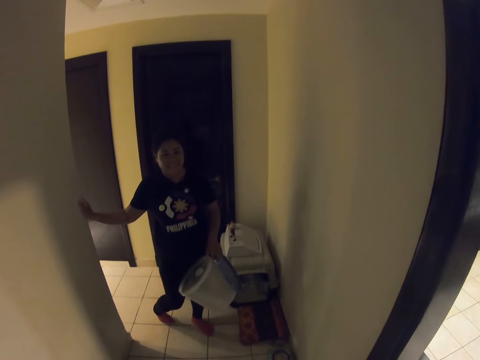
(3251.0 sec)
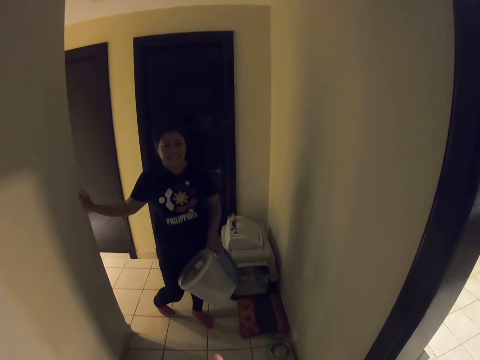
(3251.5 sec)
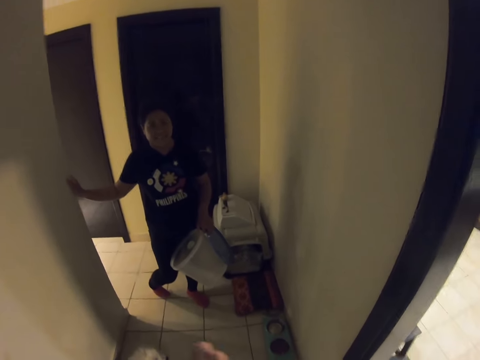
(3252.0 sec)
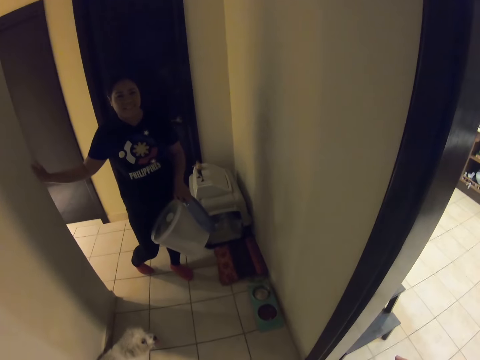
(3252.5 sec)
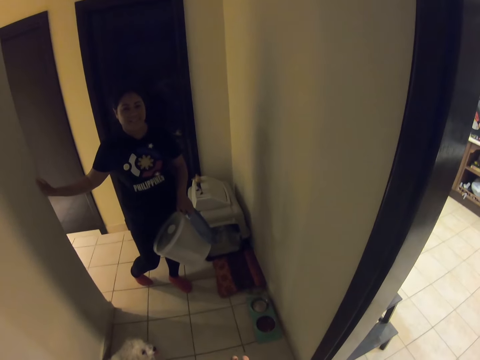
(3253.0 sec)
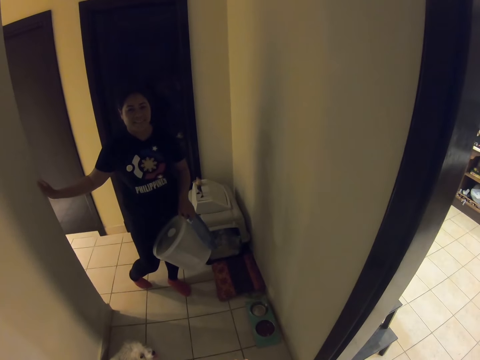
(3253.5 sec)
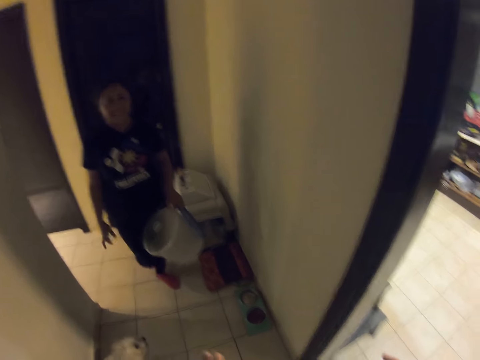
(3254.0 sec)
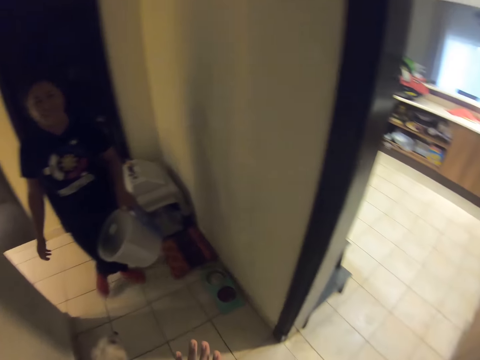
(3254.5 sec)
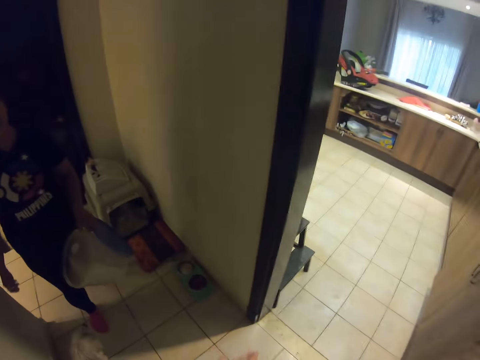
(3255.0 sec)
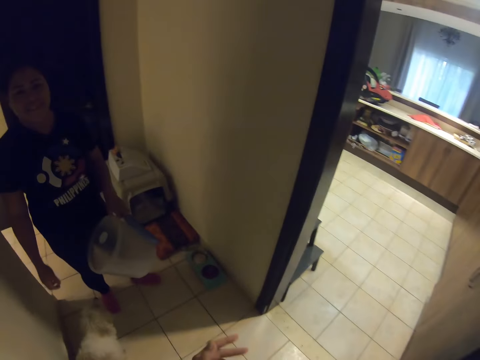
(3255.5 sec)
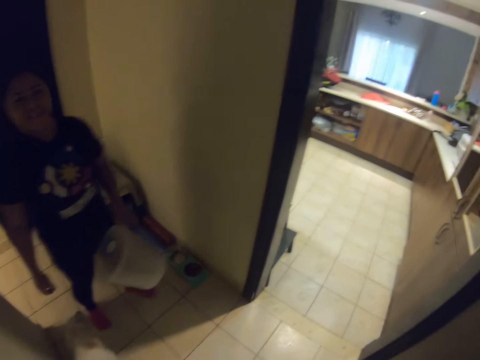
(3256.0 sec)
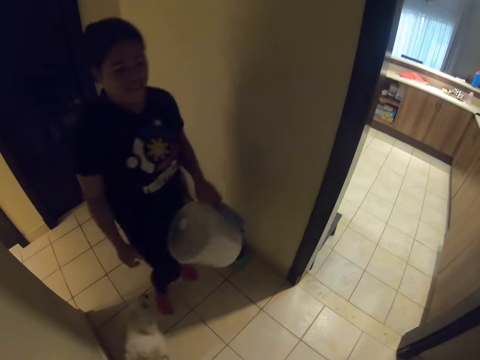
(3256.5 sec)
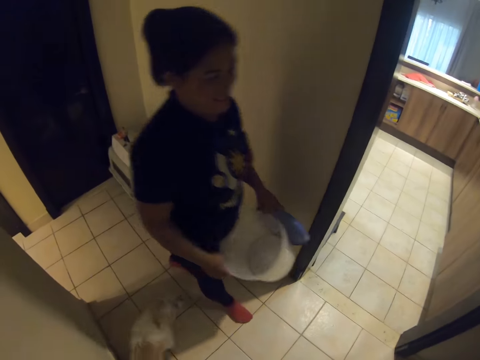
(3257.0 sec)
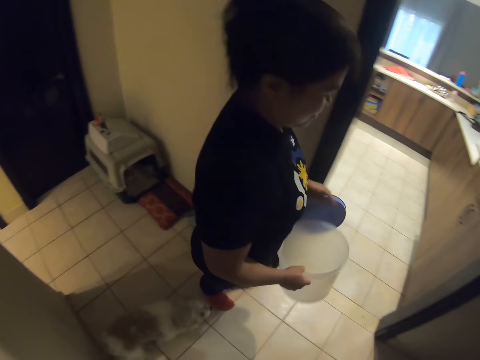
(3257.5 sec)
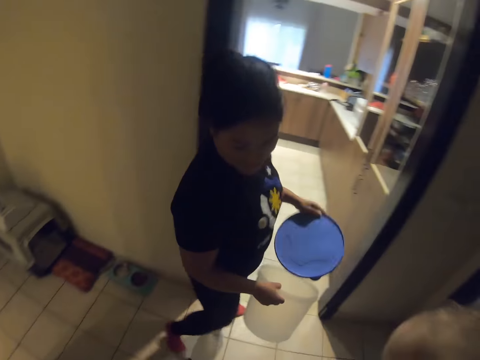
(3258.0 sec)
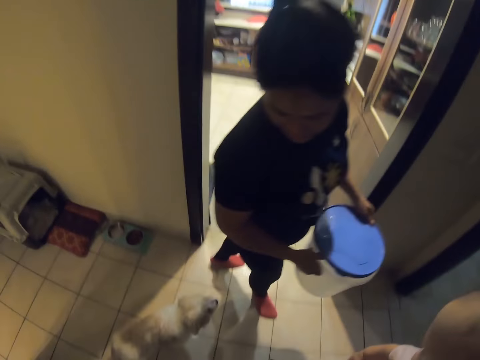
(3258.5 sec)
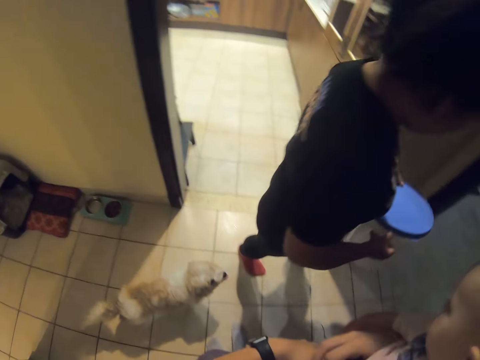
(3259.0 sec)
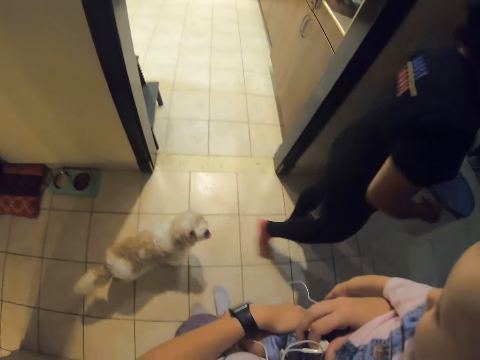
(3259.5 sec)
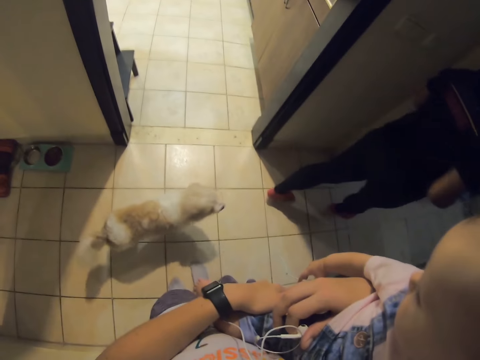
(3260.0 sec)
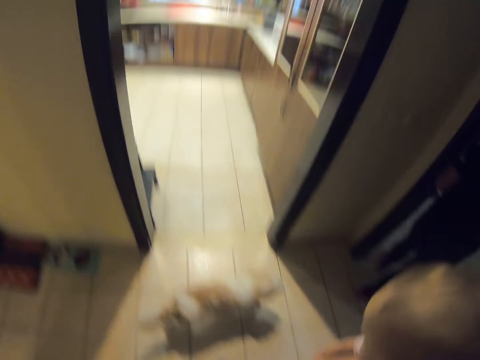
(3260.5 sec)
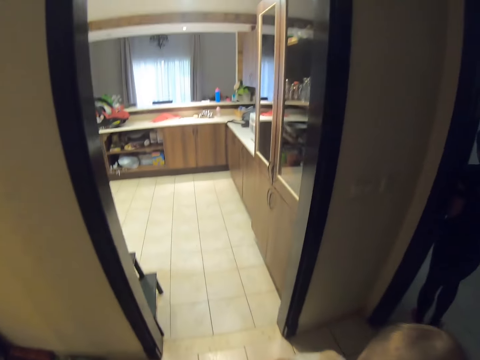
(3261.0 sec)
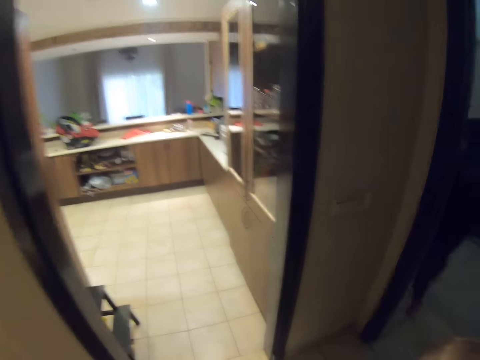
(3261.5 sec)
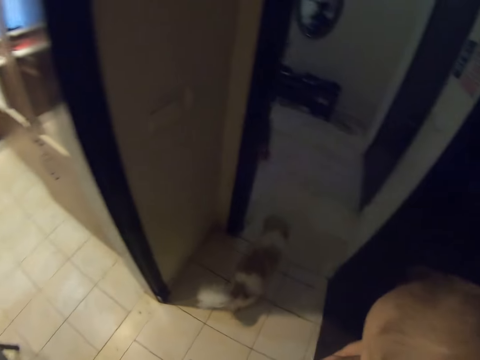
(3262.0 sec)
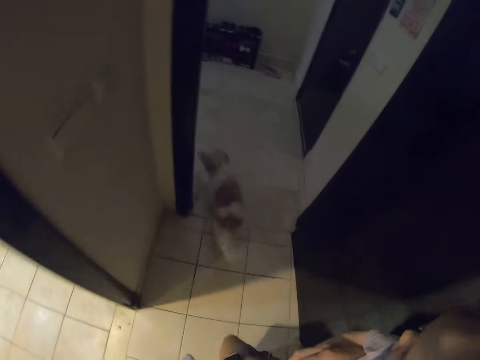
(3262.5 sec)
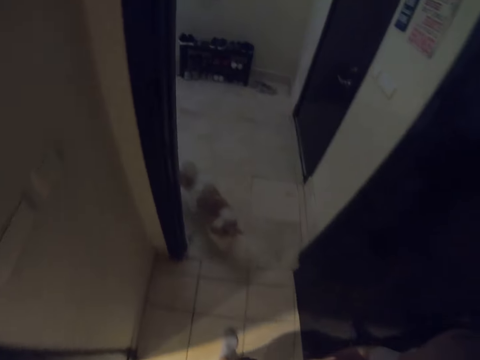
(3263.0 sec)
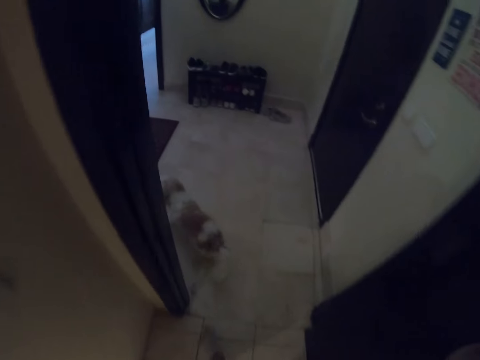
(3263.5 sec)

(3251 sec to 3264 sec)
The woman walks around the house. The woman holds the bucket with the other hand and covers the bucket. A baby looks at a dog. The camera wearer carries the baby. They walk around.

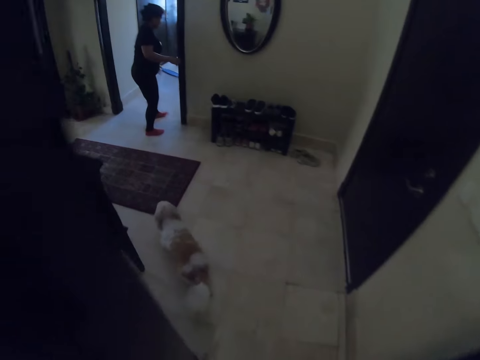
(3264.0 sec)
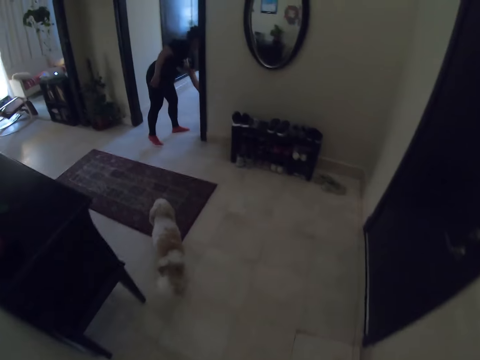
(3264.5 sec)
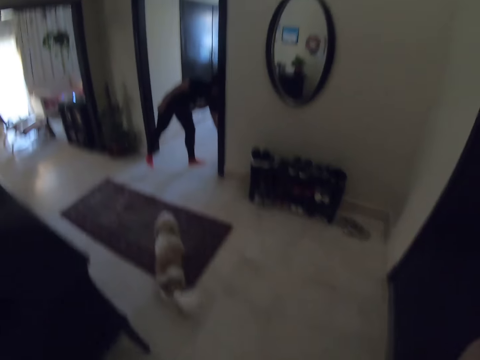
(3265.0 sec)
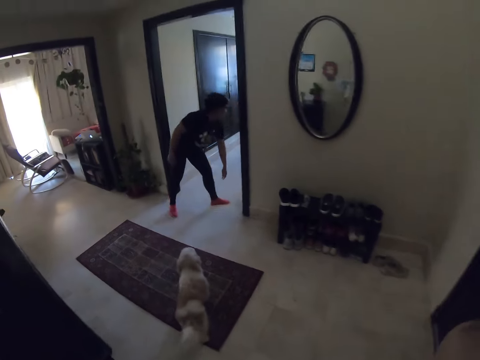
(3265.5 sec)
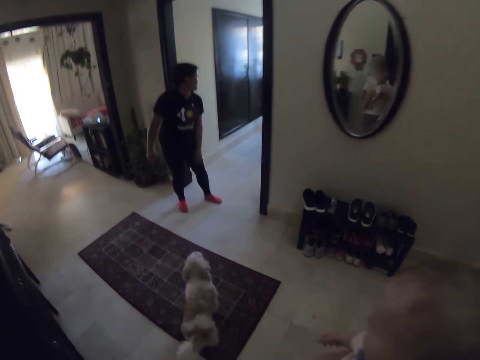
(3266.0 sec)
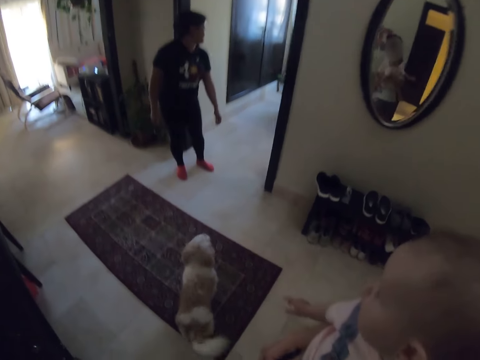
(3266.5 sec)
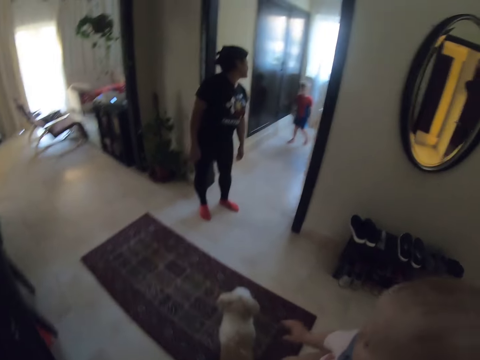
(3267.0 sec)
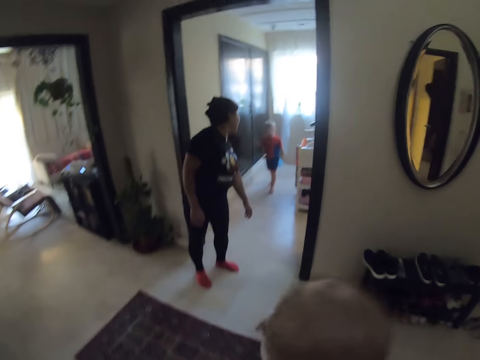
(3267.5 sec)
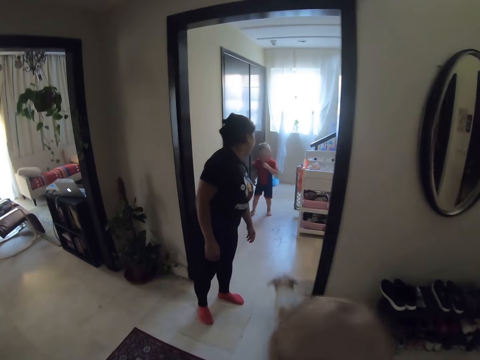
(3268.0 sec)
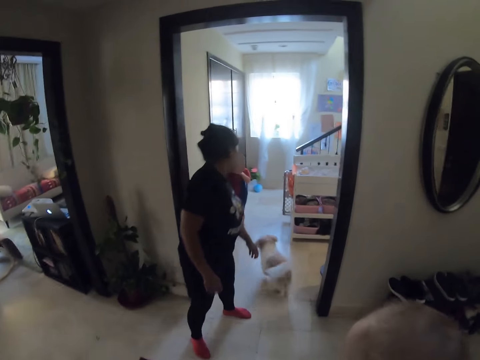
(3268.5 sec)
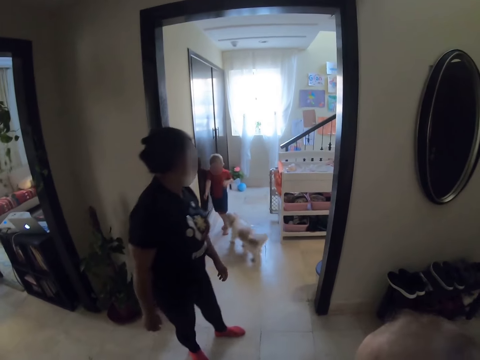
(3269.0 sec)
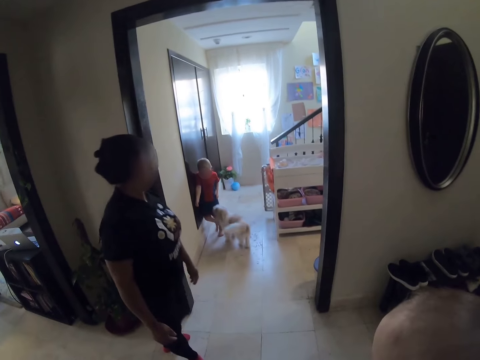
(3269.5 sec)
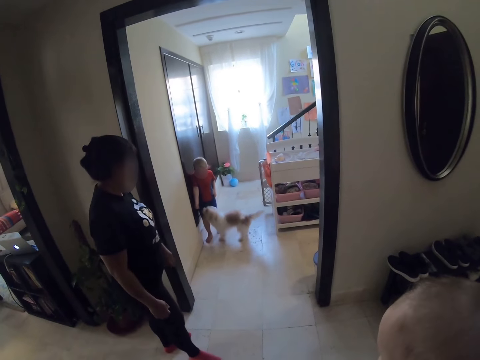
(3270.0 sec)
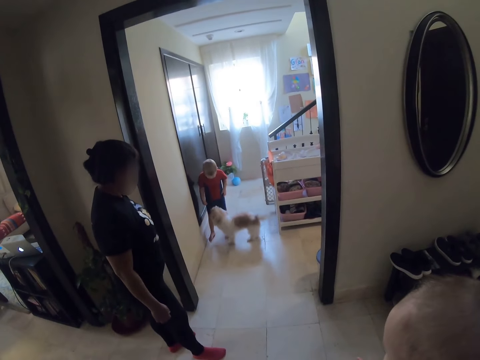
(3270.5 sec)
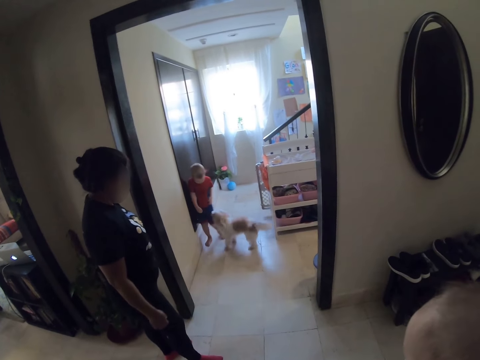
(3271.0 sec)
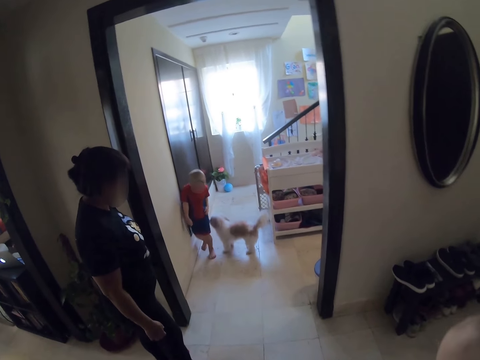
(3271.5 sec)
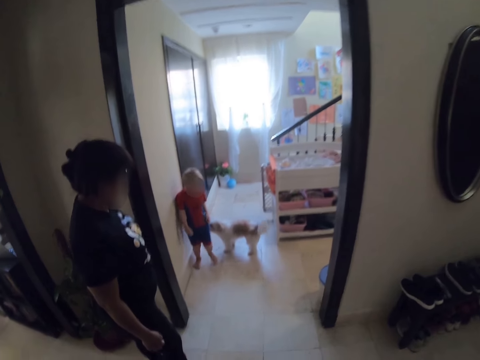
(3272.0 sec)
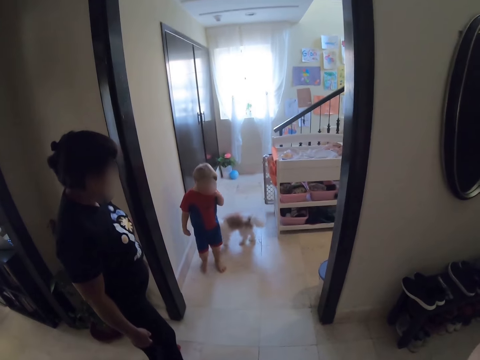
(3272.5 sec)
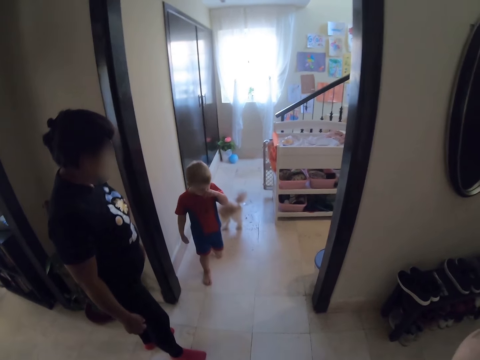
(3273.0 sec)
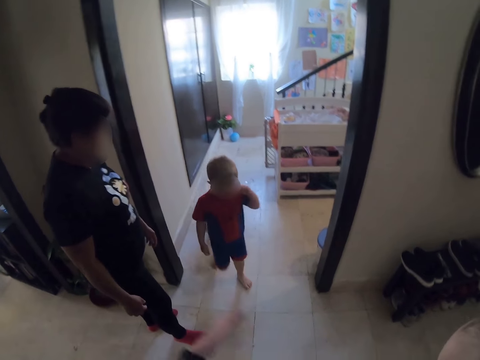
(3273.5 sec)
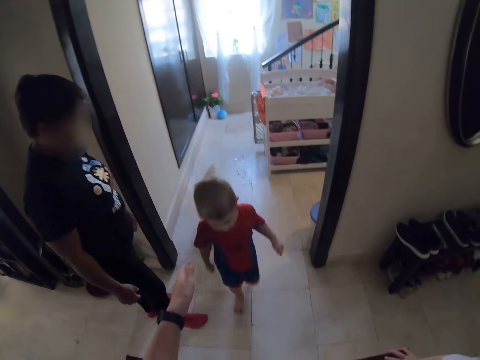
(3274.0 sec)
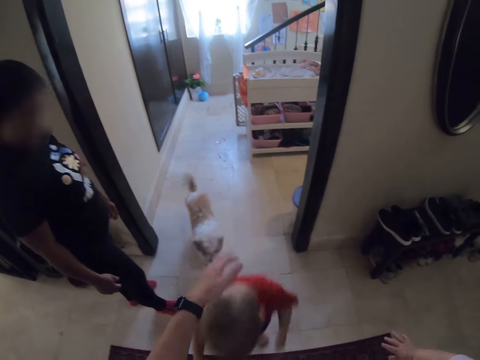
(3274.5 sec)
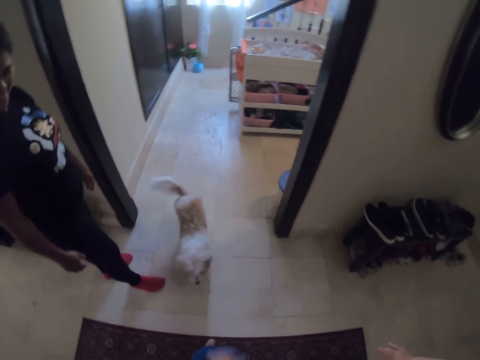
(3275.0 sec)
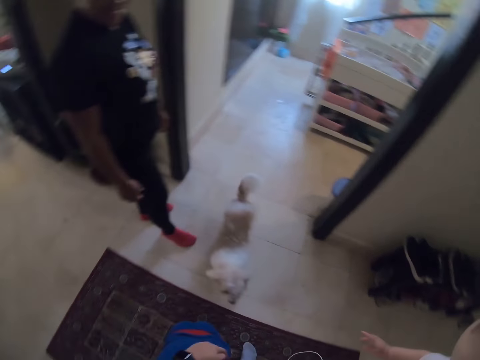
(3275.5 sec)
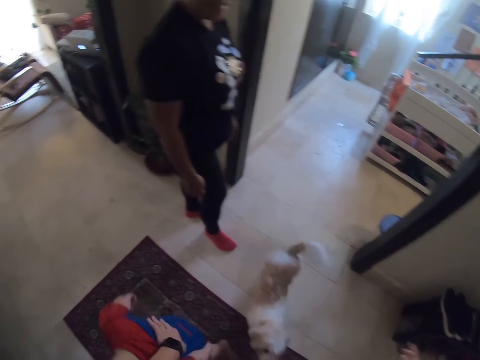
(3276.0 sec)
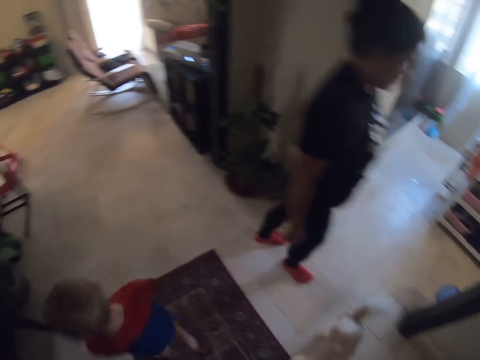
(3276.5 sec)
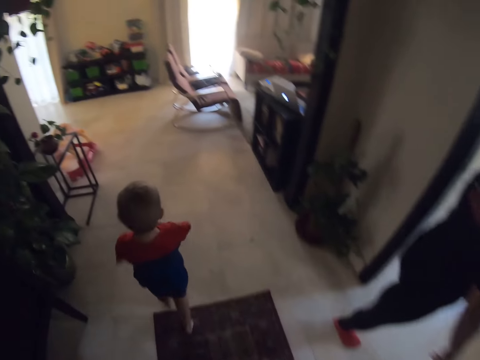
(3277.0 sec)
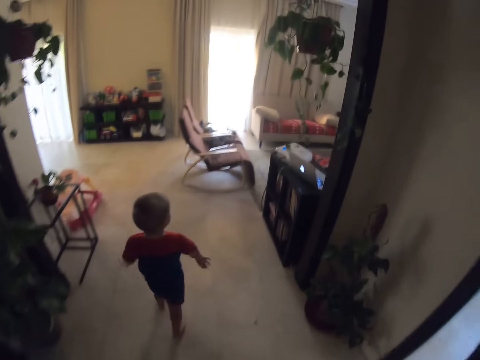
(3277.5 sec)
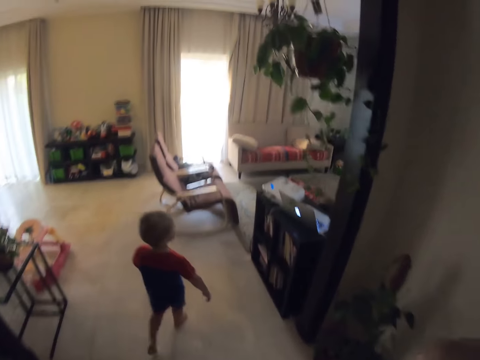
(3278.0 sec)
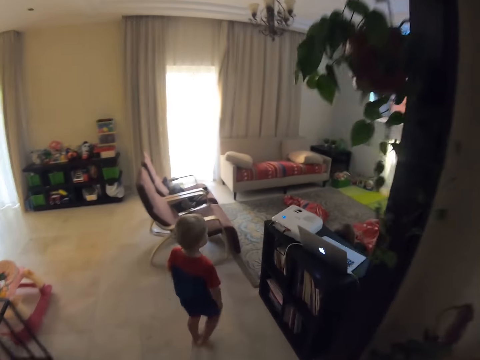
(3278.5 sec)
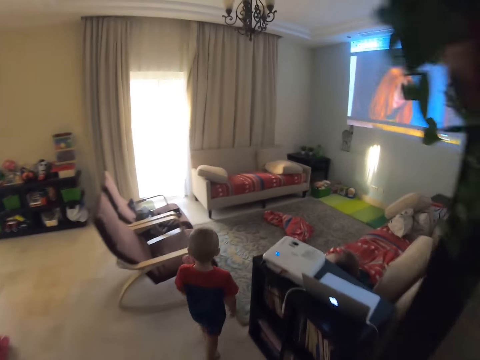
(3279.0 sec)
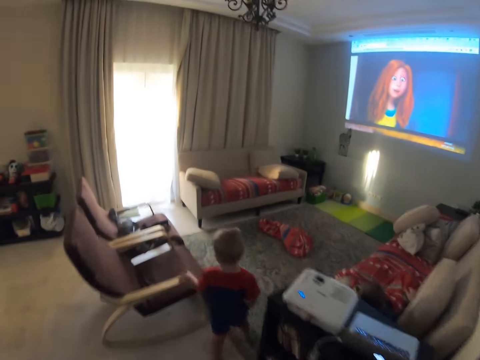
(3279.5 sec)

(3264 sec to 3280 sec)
The woman puts the bucket on the floor. A boy walks around and moves a hand to the mouth. The boy plays with a dog. The boy puts a hand in the mouth. The boy walks out of the room. The camera wearer lifts a hand. They hold the boy. The boy moves around. The camera wearer moves around. The boy walks.
